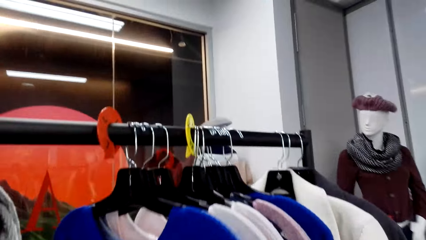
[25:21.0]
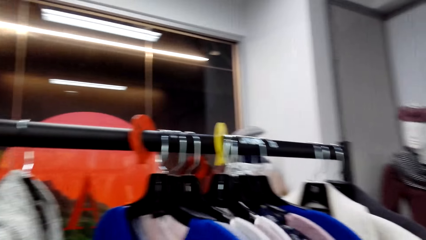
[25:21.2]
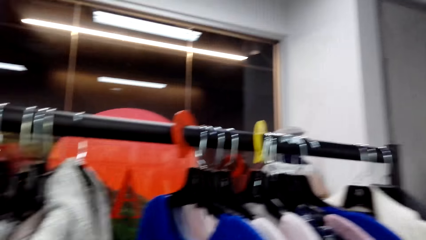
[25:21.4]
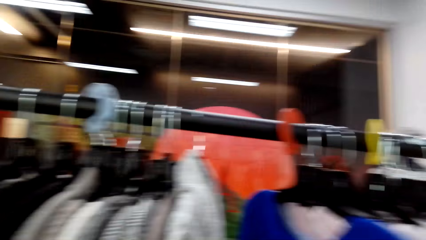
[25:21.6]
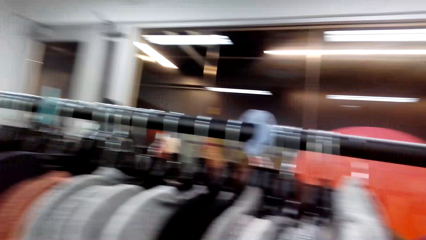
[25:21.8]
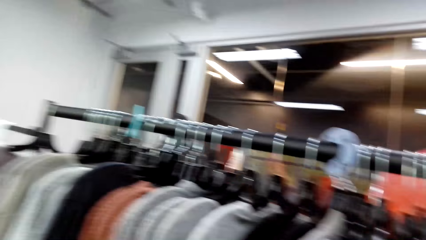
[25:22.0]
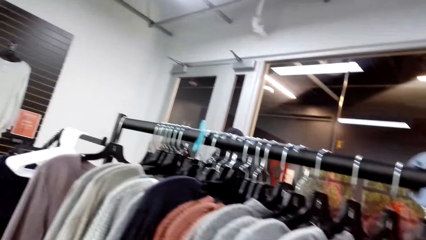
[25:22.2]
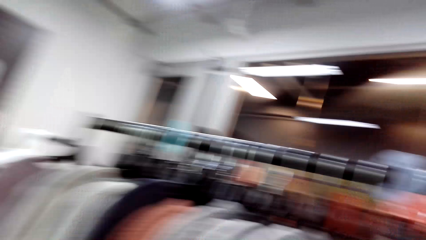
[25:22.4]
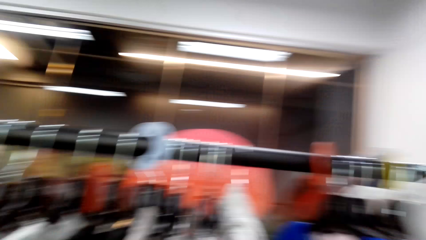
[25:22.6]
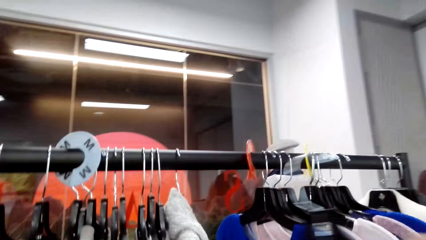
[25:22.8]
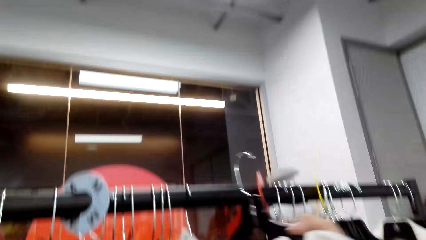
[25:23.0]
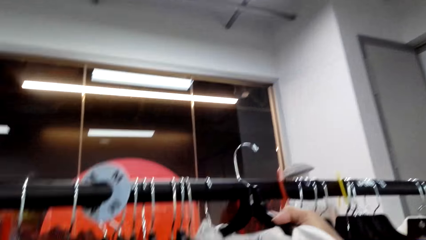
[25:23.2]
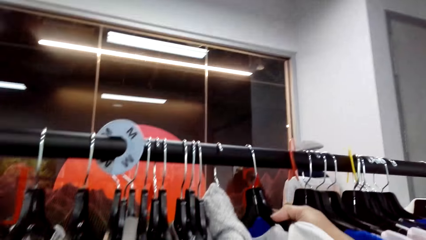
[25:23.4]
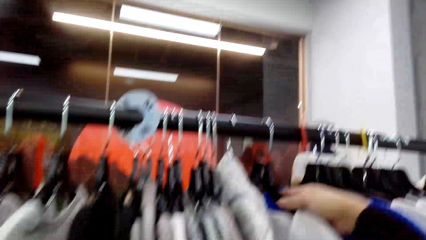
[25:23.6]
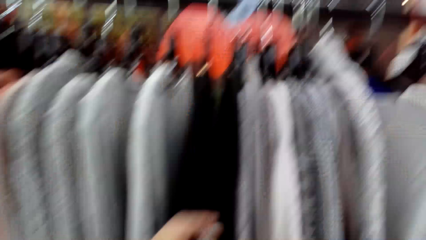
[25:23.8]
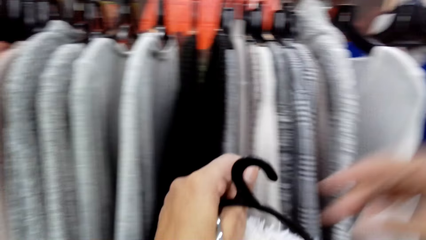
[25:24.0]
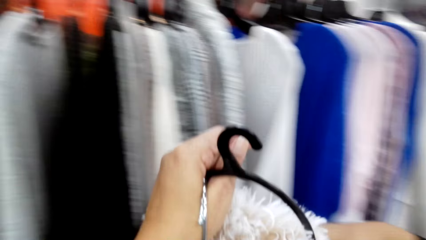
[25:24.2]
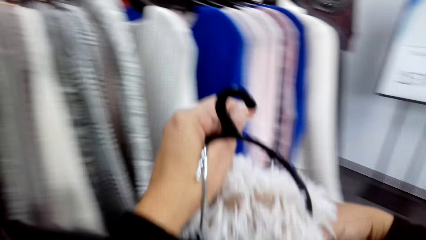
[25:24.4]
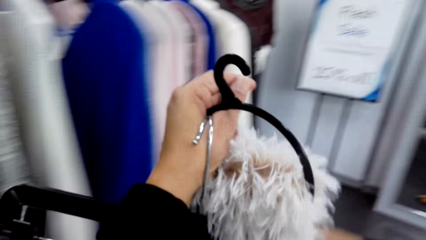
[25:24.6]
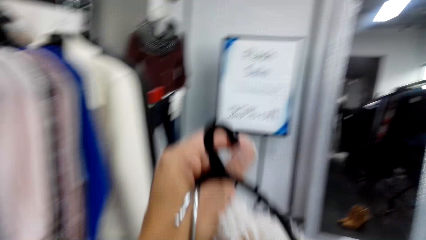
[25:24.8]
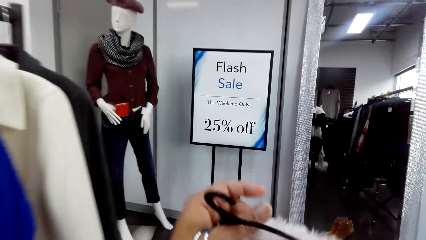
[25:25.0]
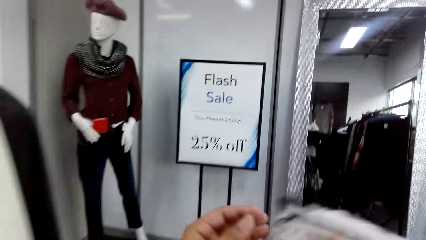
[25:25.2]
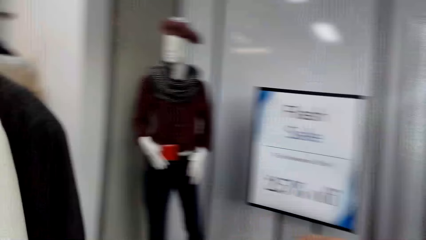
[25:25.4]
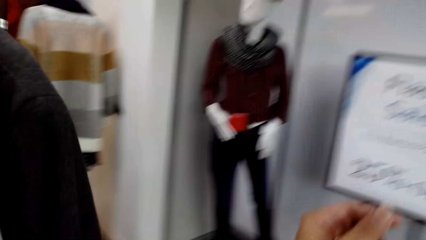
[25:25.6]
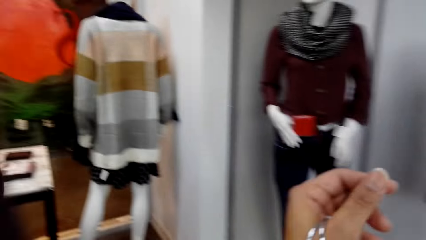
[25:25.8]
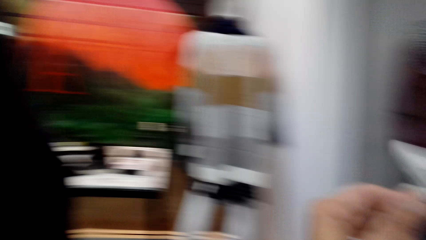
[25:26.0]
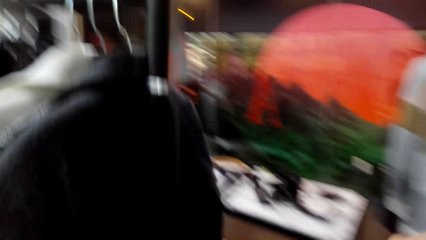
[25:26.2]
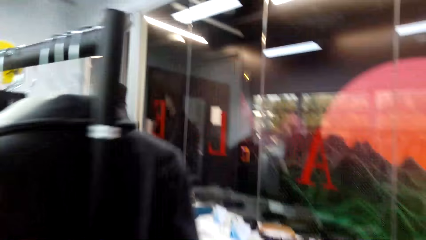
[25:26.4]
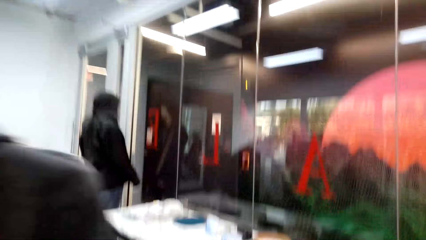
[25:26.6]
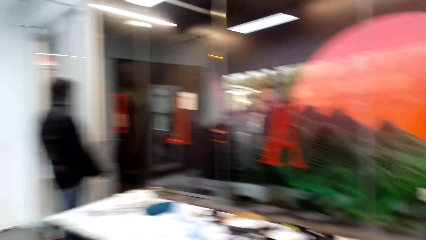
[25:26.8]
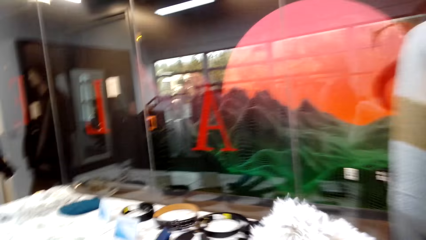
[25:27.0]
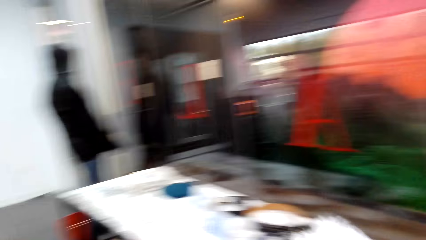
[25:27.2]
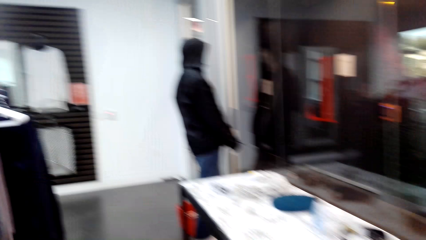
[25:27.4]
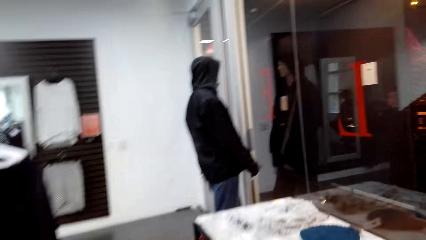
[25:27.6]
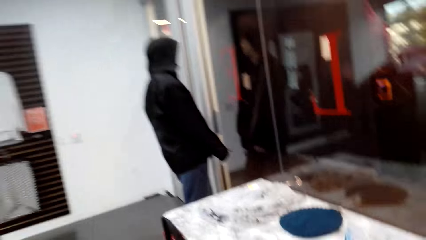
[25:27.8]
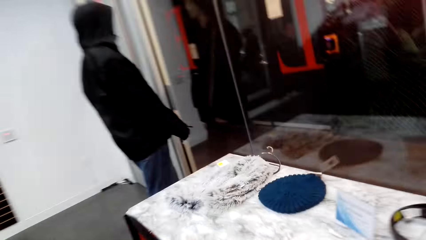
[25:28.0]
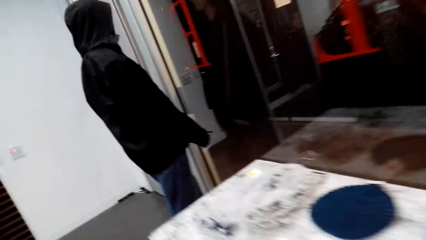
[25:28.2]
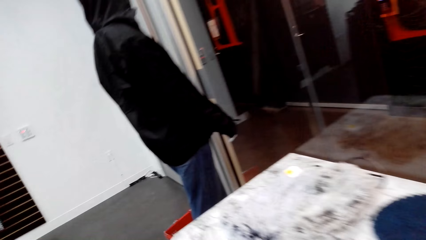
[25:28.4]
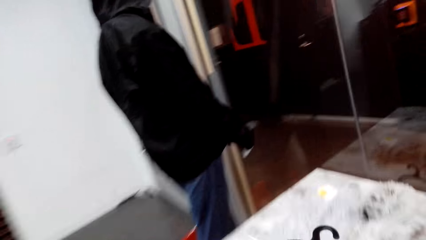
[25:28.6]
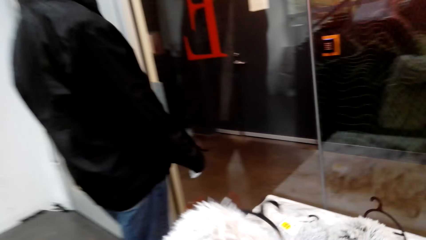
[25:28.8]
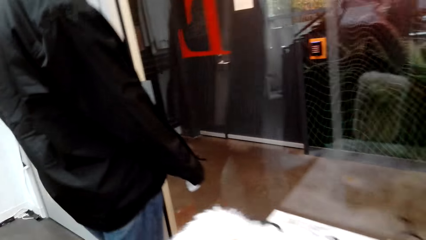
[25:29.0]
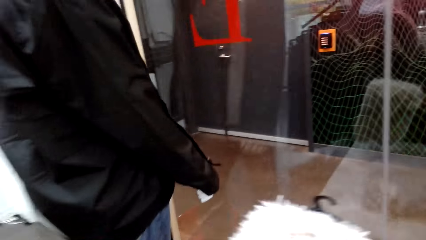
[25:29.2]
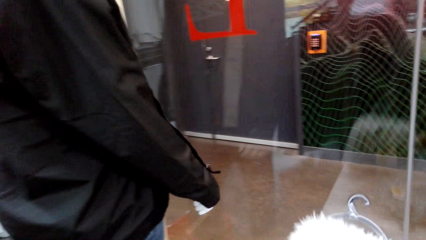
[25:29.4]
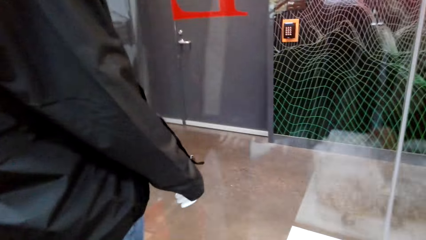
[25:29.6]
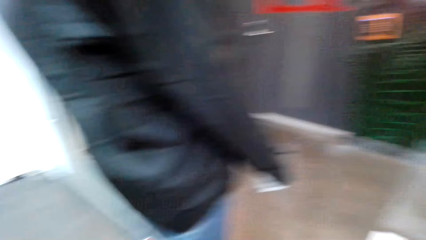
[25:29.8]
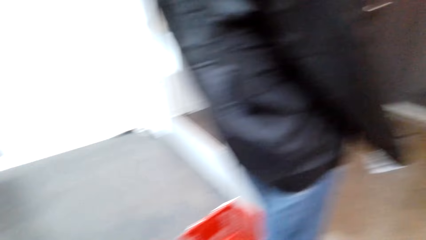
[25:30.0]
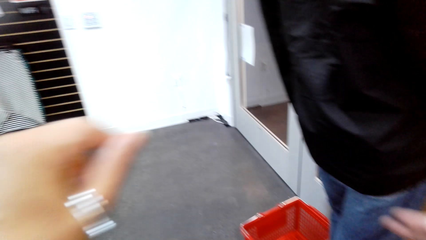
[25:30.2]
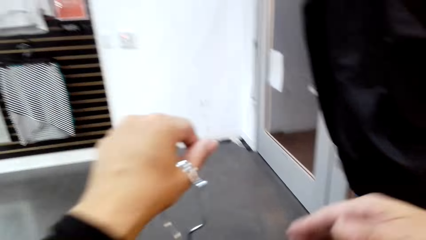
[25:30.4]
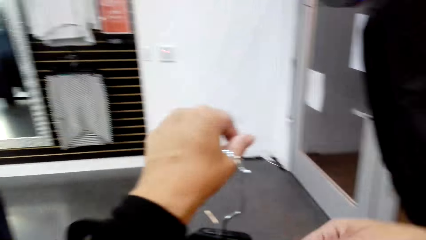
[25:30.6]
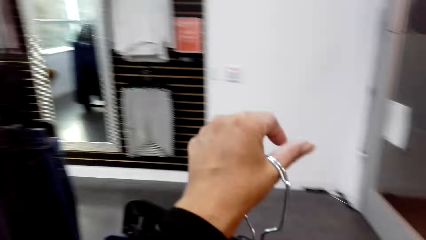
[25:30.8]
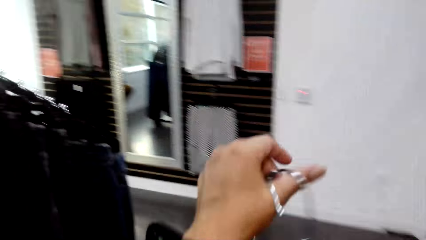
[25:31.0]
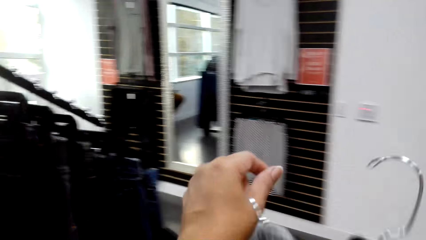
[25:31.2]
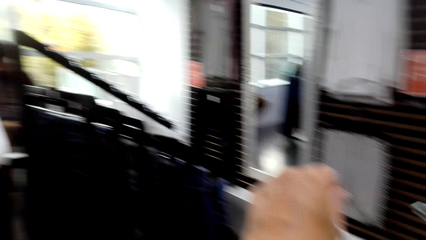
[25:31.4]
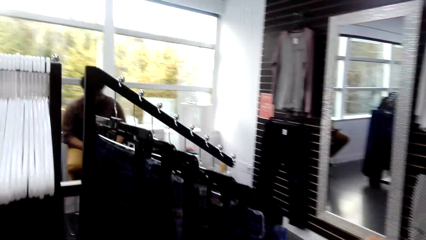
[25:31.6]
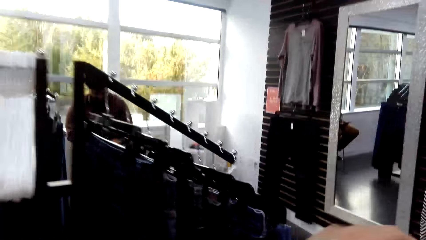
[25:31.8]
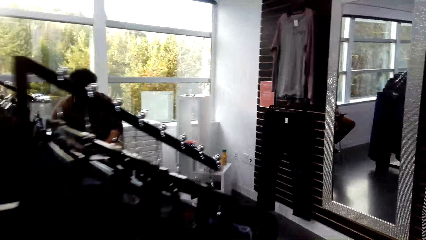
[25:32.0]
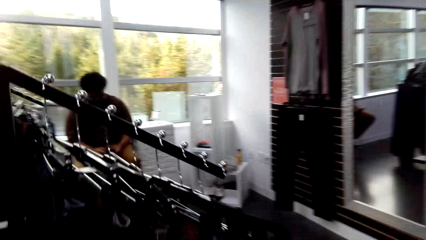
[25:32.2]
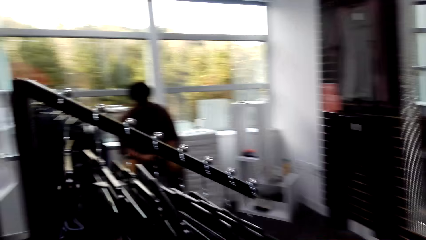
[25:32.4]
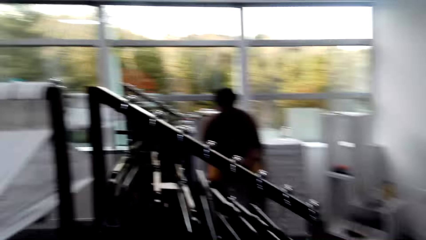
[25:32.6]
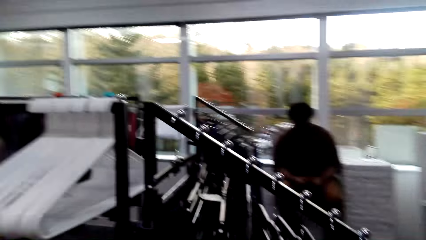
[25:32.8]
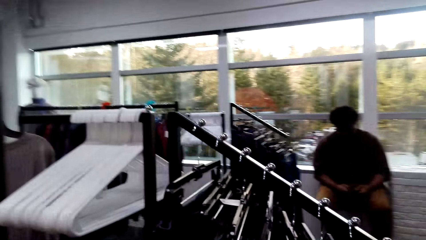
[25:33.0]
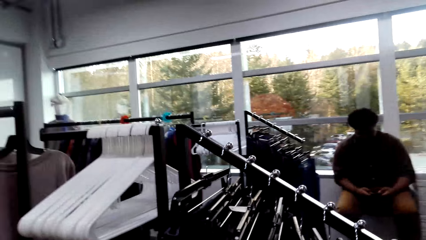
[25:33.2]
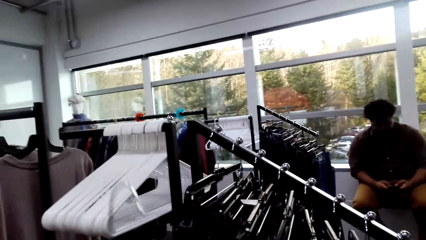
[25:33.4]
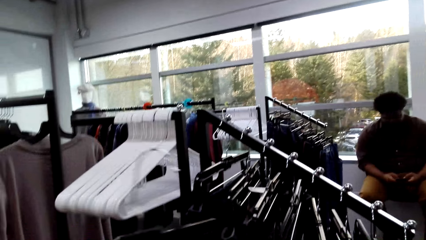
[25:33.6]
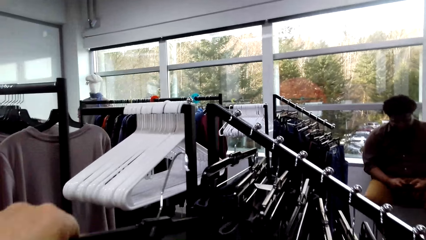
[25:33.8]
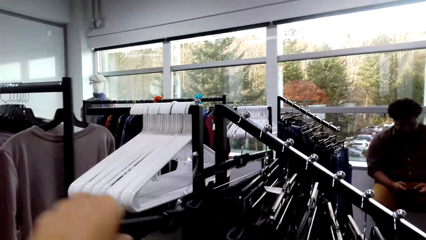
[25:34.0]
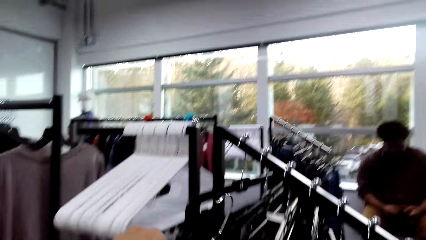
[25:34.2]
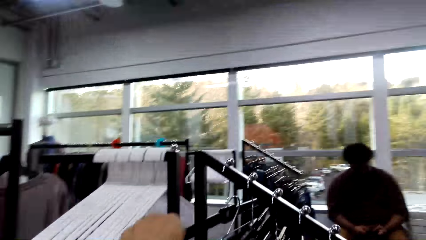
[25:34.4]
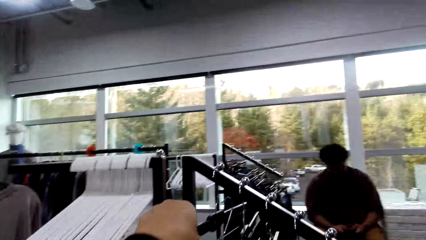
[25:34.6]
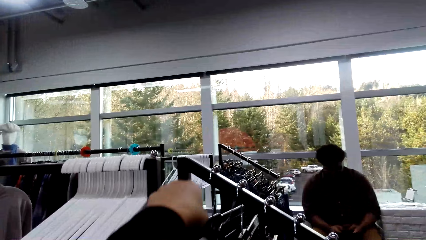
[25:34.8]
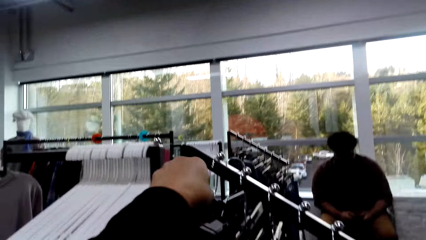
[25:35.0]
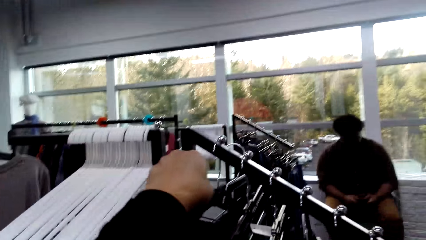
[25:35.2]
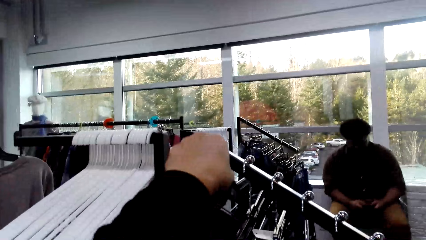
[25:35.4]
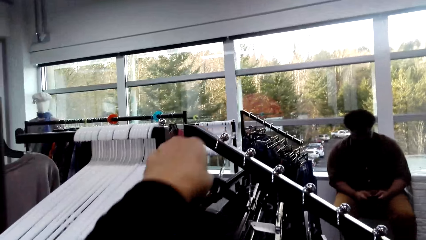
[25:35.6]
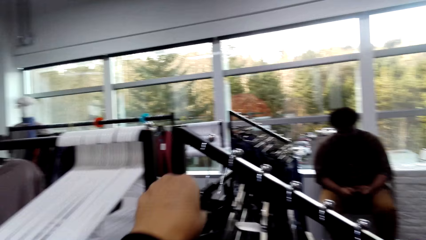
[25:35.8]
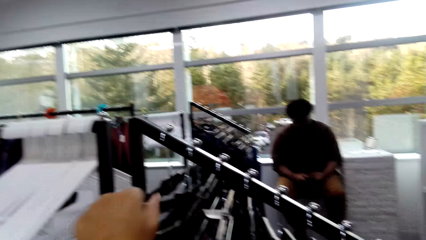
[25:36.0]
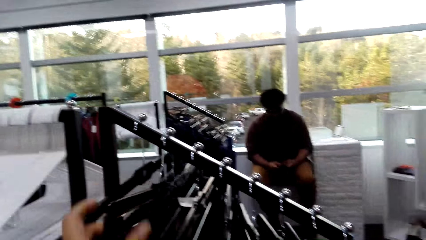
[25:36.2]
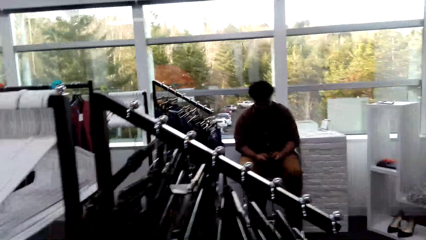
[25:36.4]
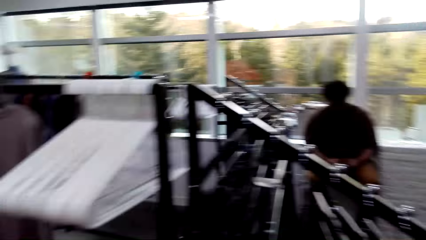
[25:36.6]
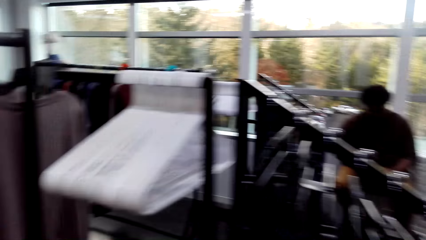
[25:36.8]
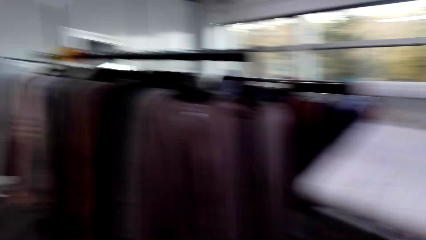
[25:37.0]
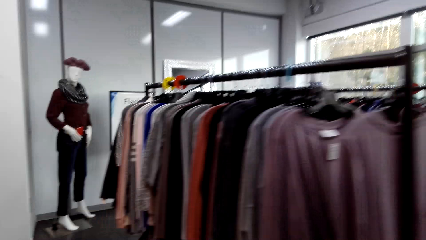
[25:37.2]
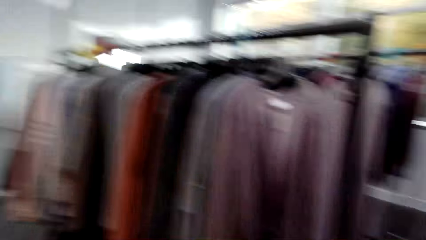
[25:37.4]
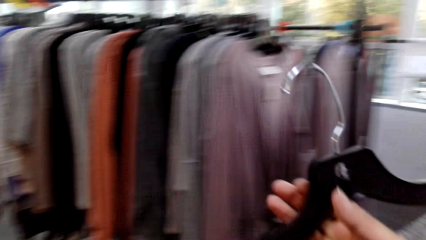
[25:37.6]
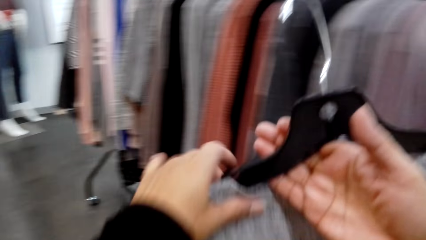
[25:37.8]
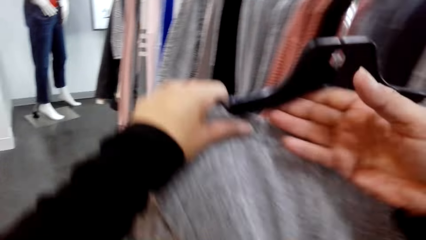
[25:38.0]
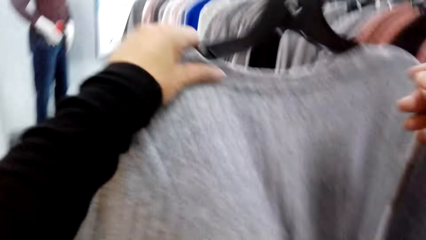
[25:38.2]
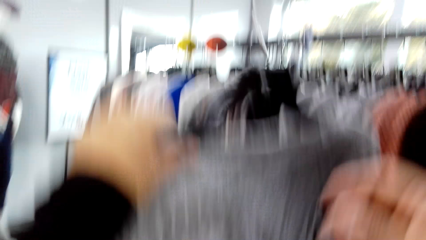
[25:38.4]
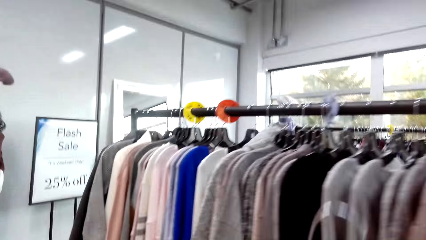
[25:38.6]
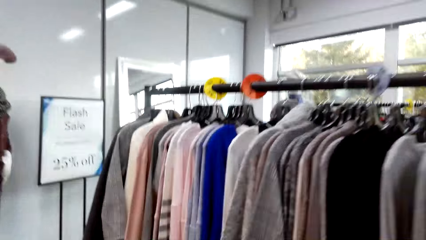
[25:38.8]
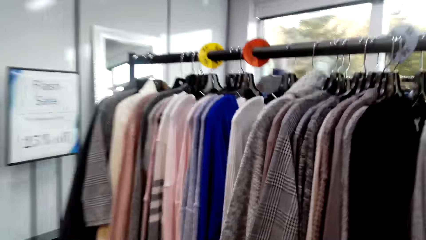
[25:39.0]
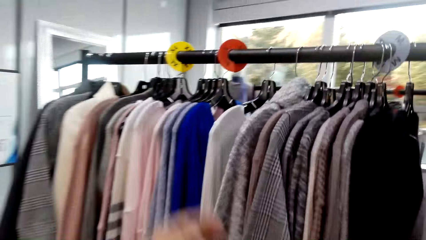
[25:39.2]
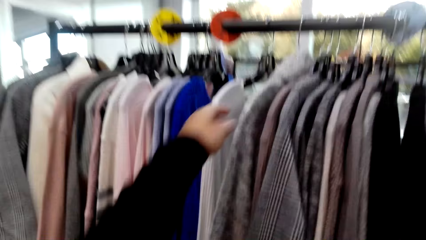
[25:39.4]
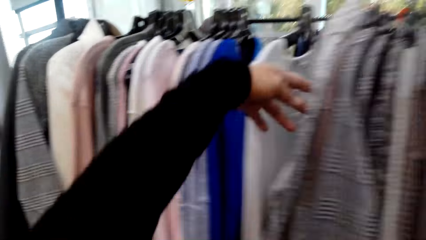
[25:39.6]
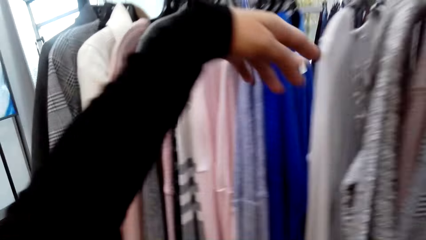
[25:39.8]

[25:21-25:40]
The camera wearer looks around. They hang the cloth on the hanger. They move around. They put the scarf on the display. They carry the cloth on the hanger. They hang the jeans on the stand. They move around. They pick up a top.
